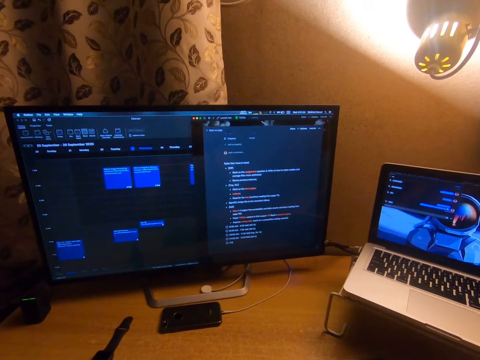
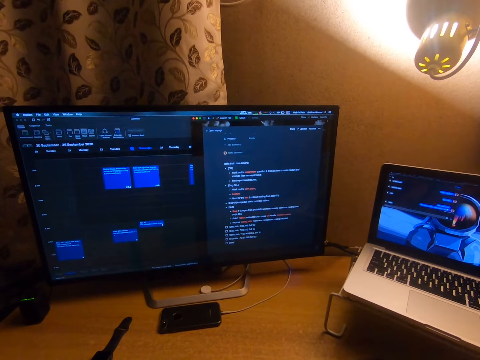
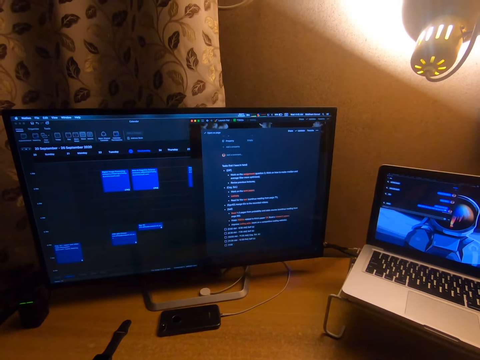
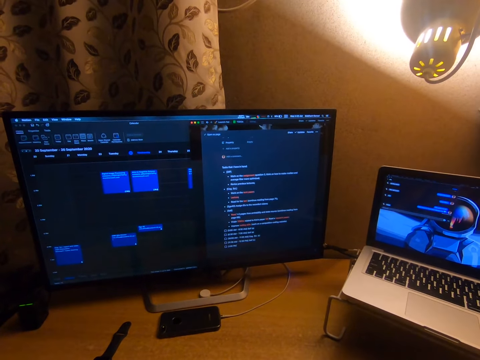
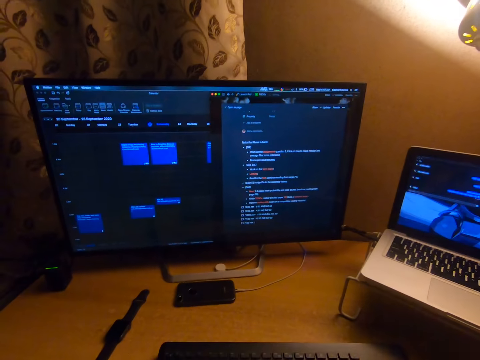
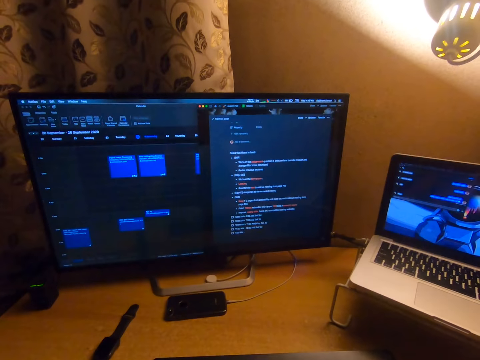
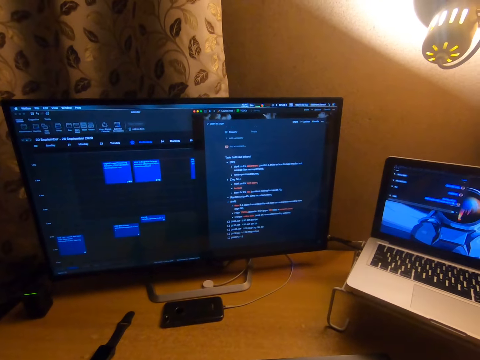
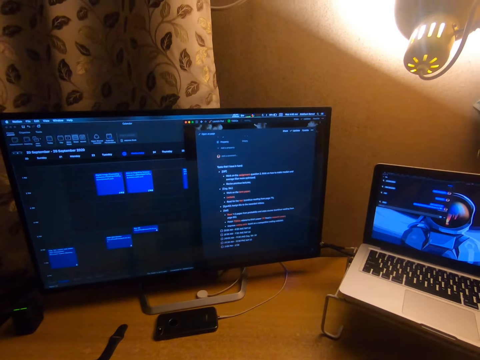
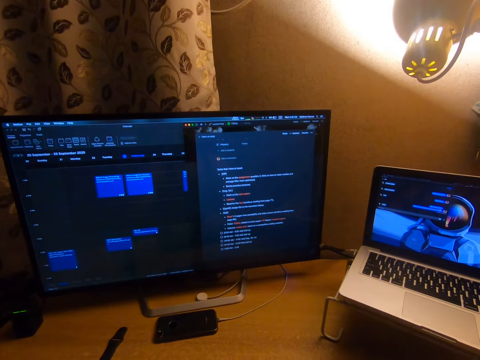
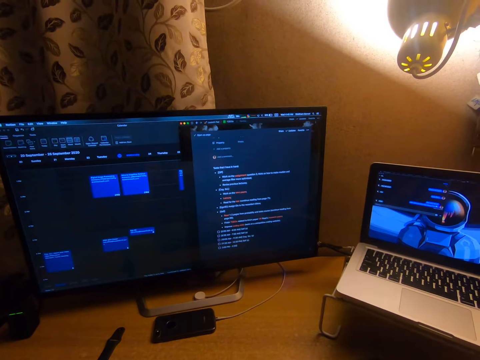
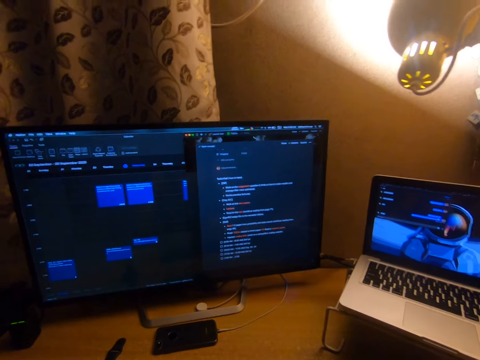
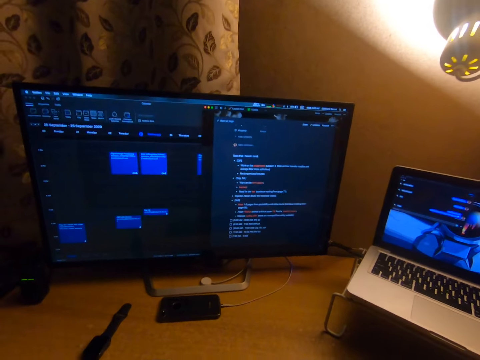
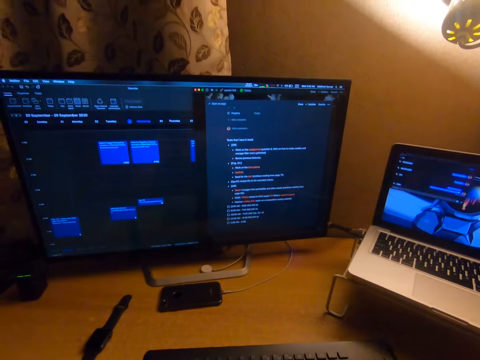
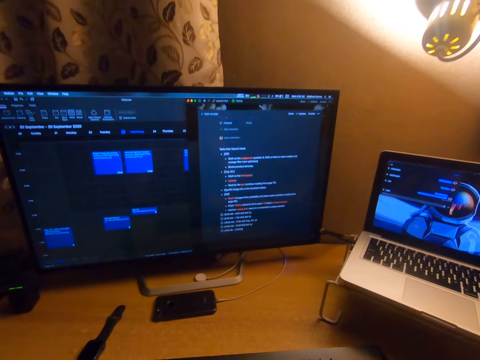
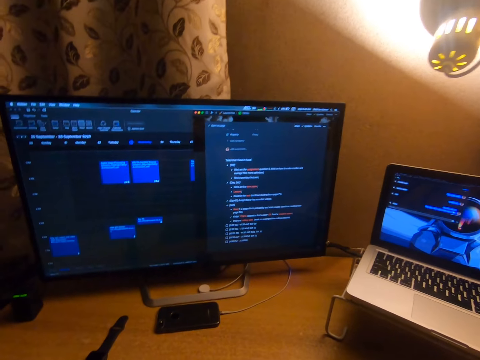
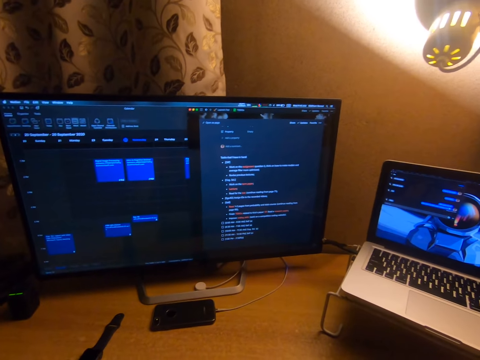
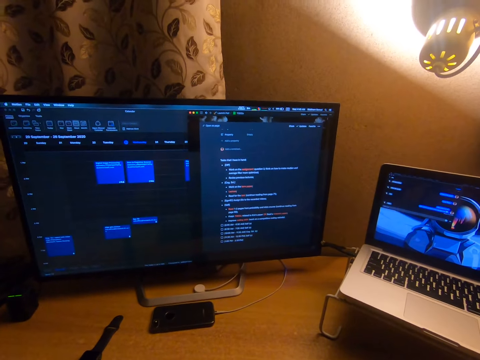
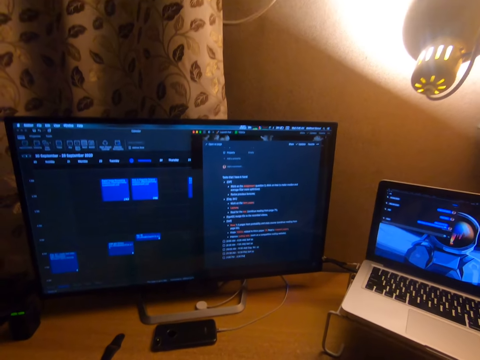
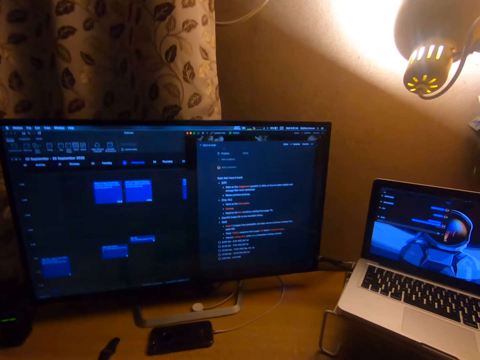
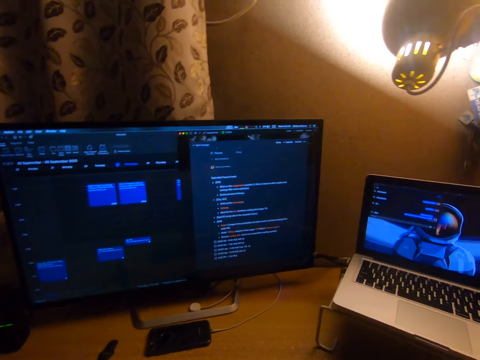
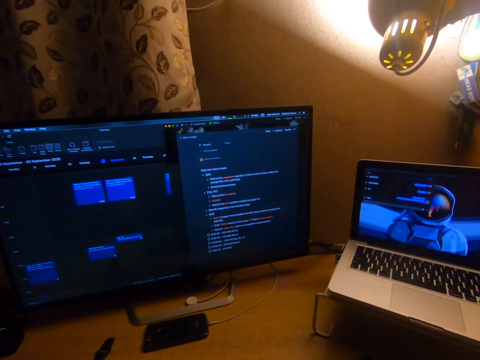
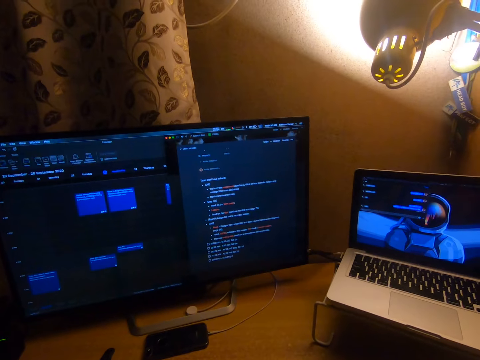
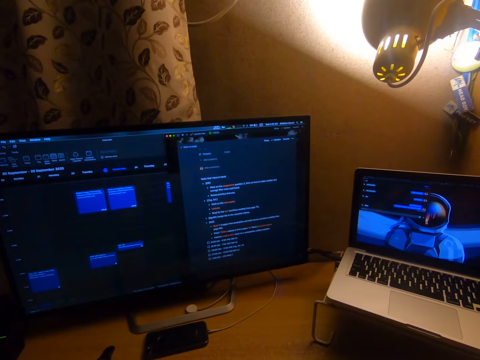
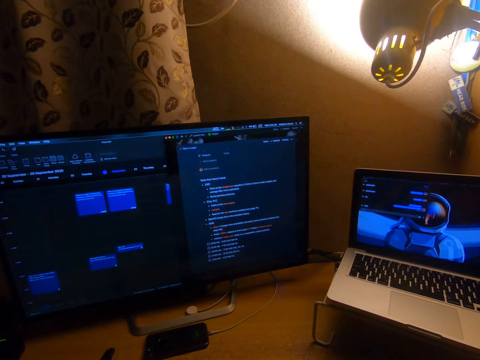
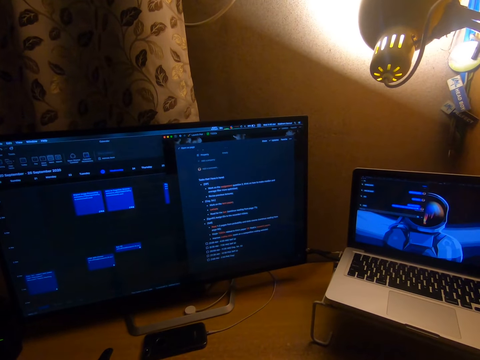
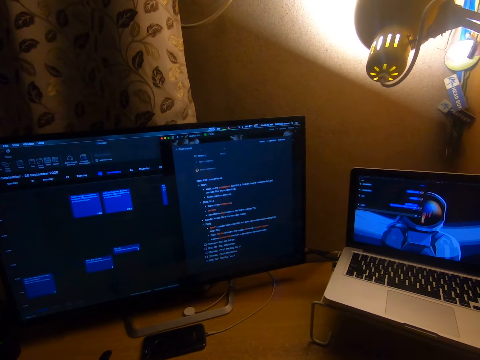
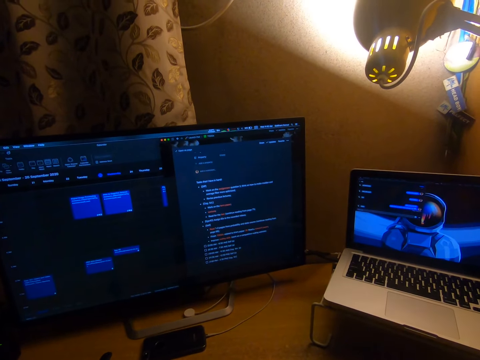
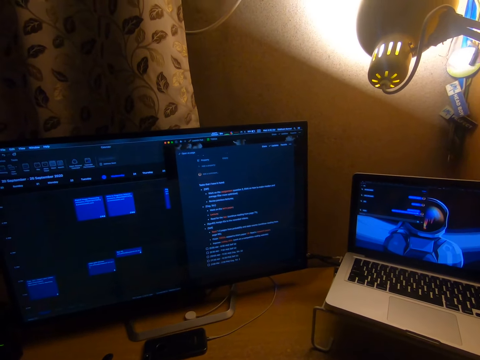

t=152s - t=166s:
The camera wearer types a sentence. He moves his head.

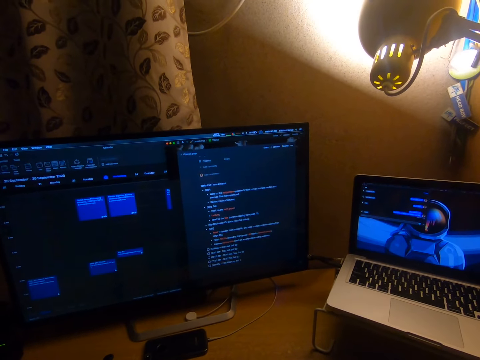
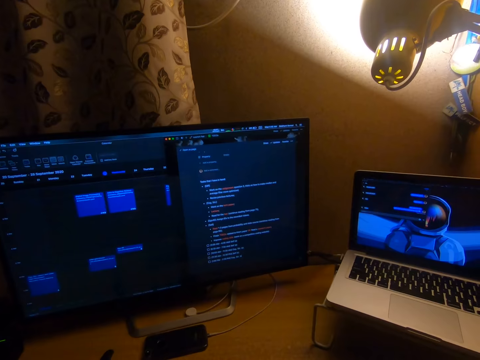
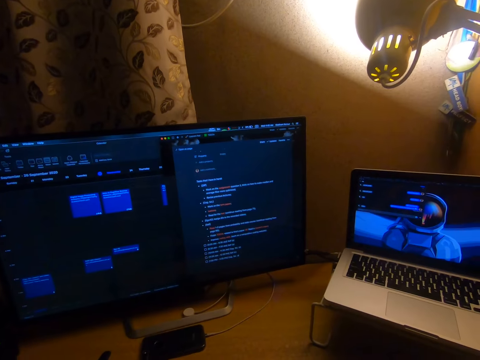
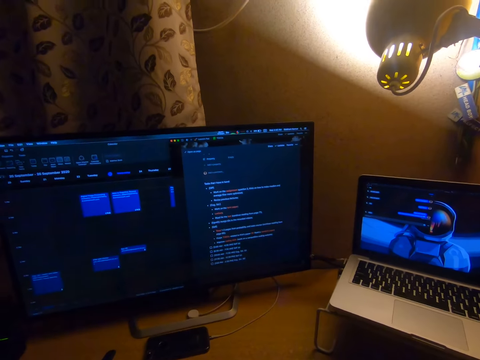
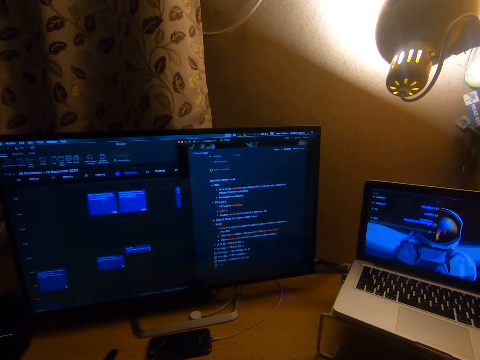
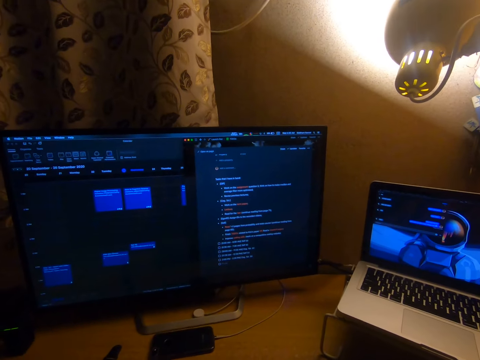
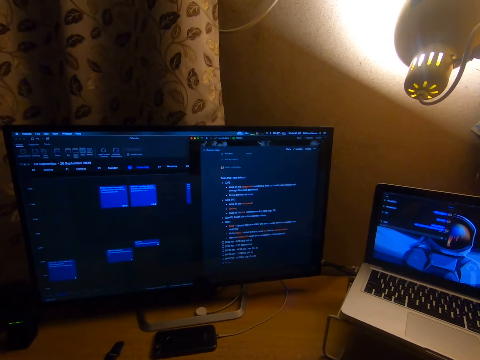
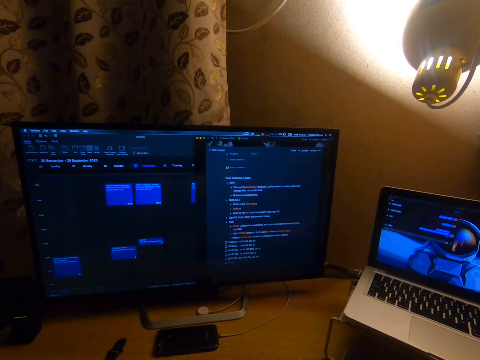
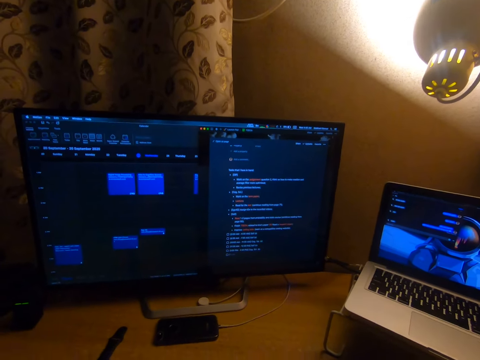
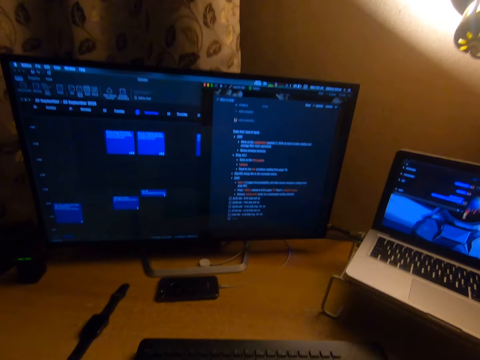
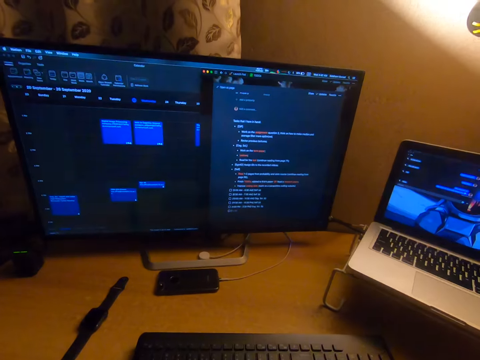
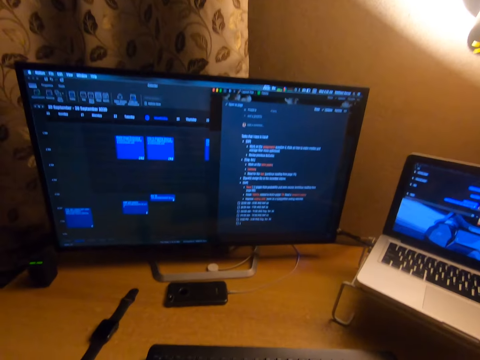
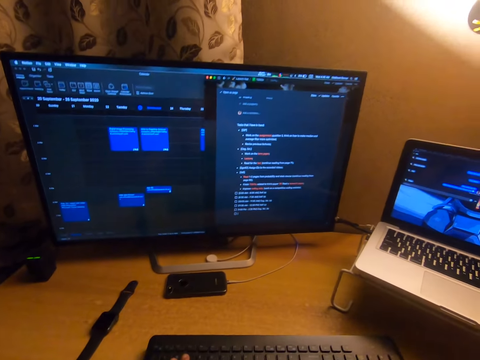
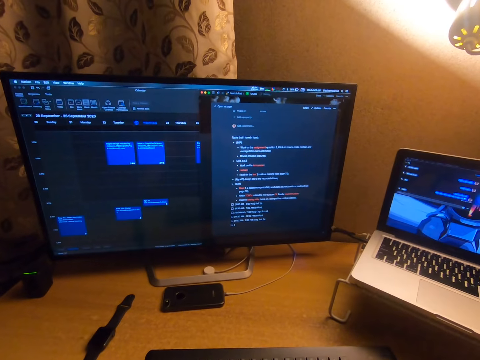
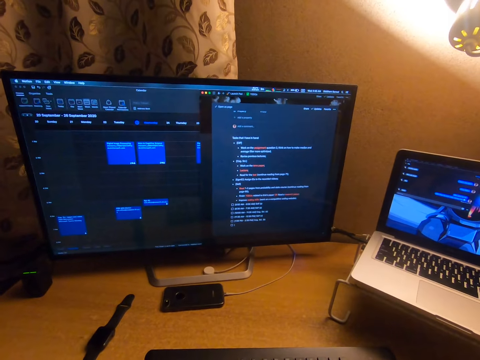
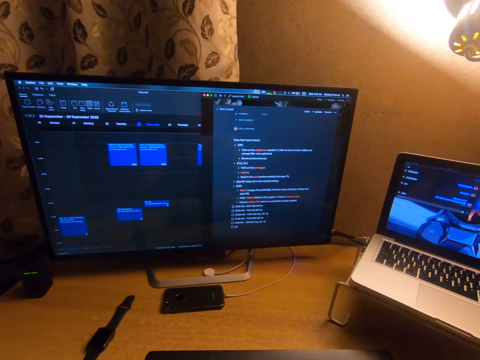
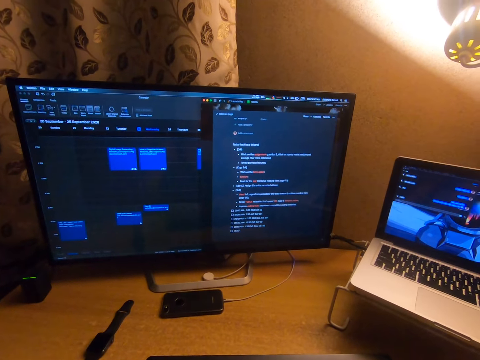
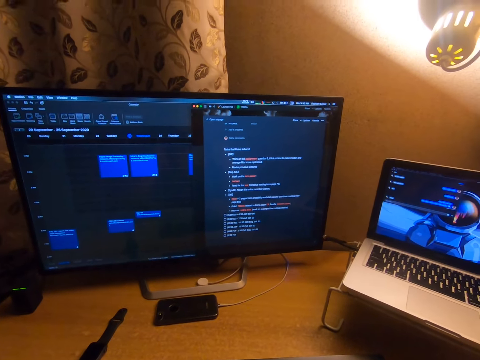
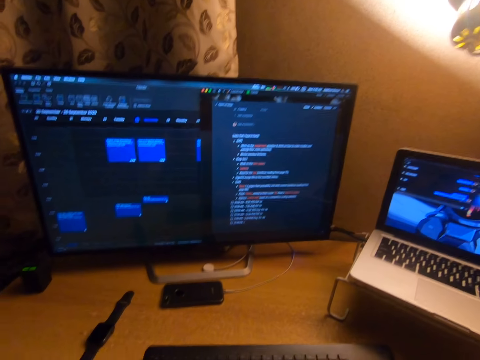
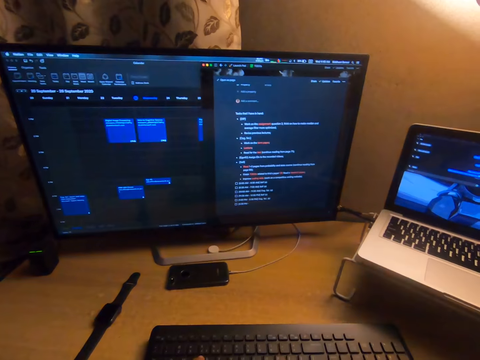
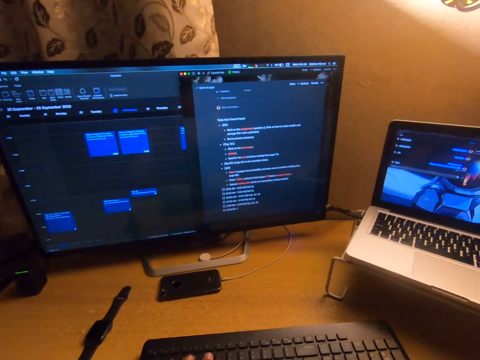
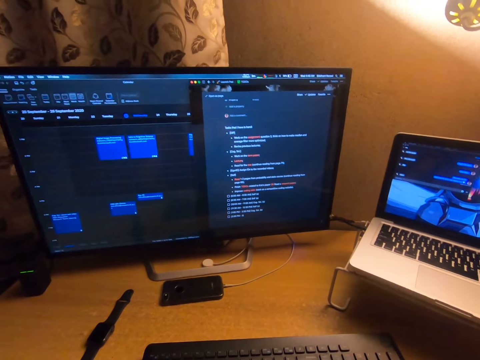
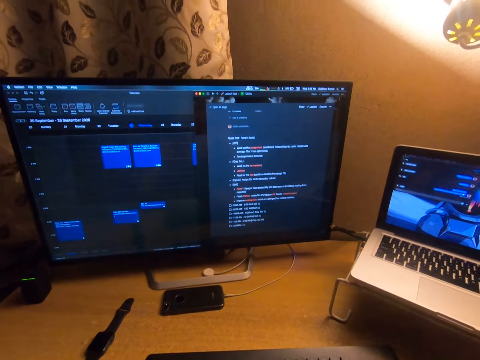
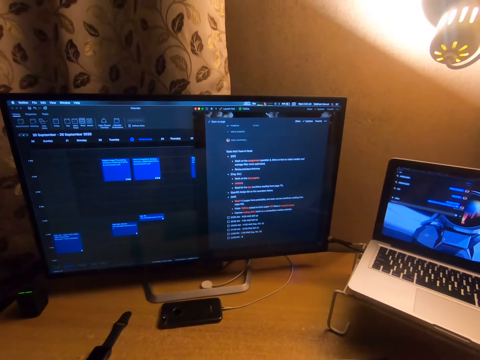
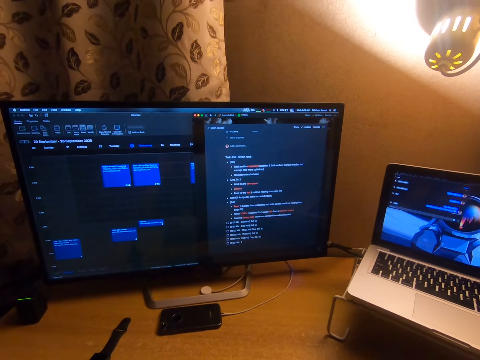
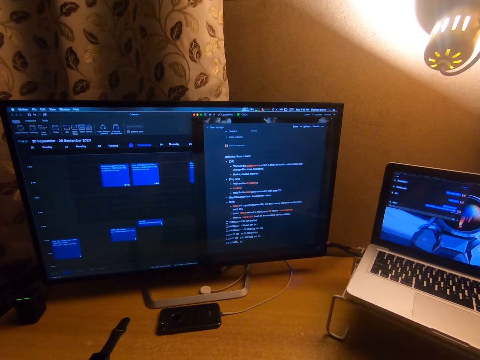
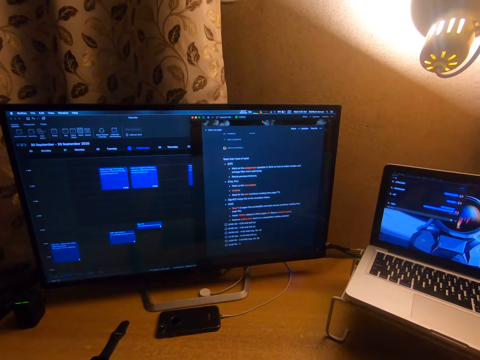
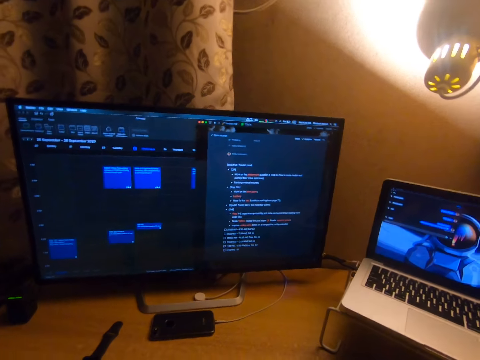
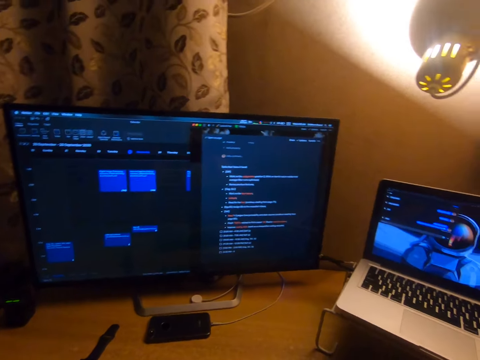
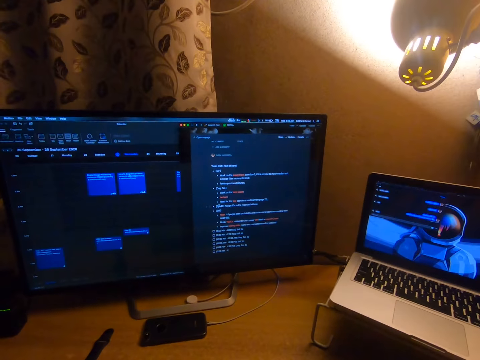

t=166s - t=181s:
The camera wearer types a sentence. He moves his head.
